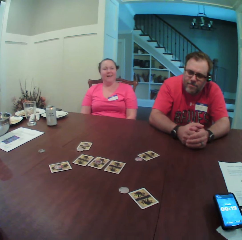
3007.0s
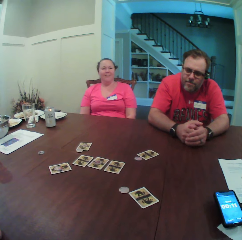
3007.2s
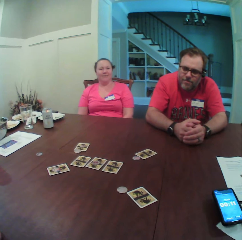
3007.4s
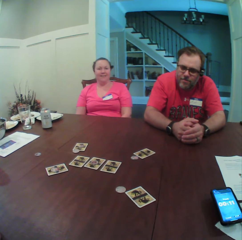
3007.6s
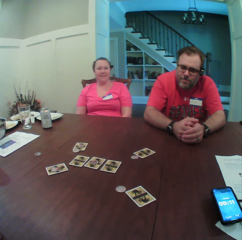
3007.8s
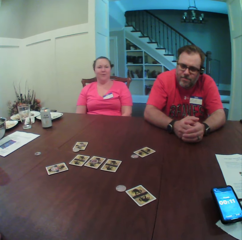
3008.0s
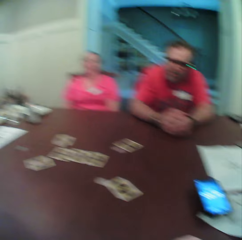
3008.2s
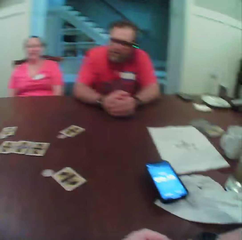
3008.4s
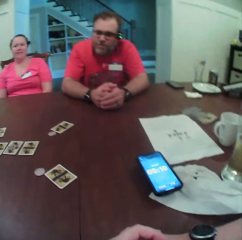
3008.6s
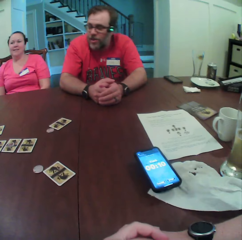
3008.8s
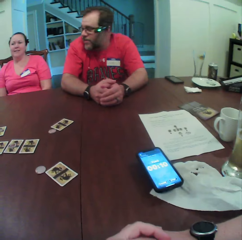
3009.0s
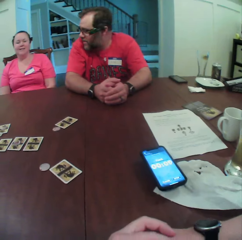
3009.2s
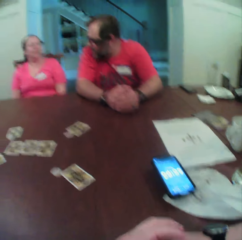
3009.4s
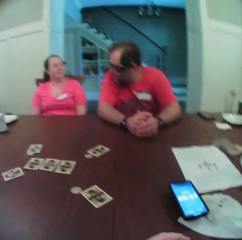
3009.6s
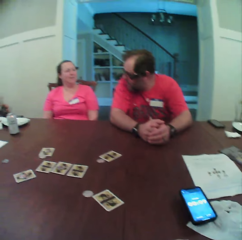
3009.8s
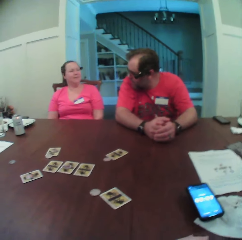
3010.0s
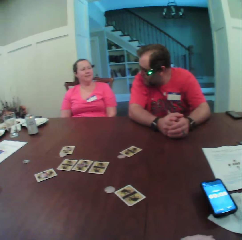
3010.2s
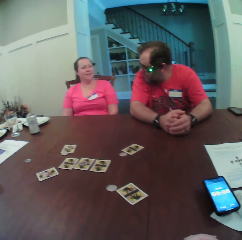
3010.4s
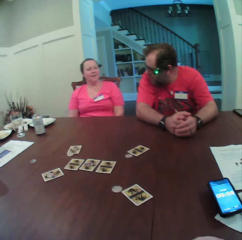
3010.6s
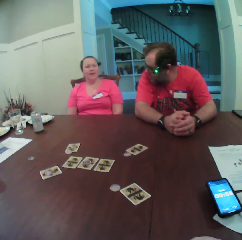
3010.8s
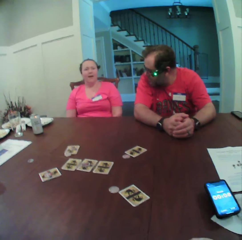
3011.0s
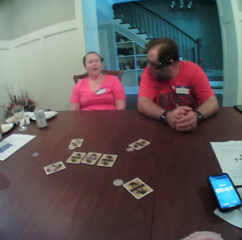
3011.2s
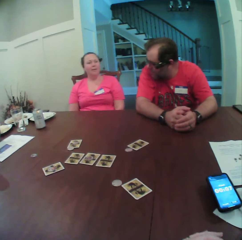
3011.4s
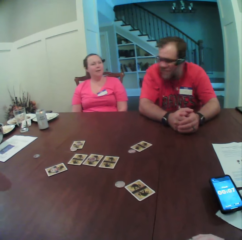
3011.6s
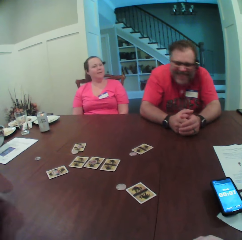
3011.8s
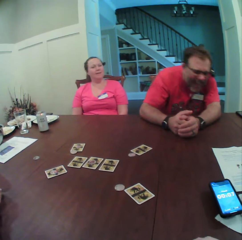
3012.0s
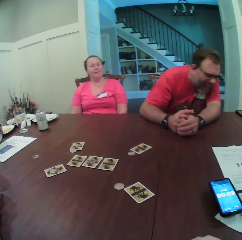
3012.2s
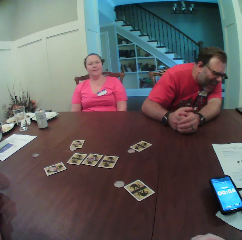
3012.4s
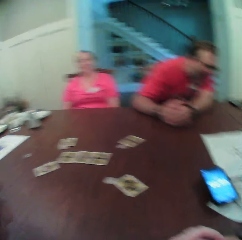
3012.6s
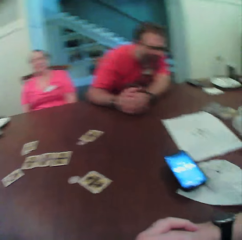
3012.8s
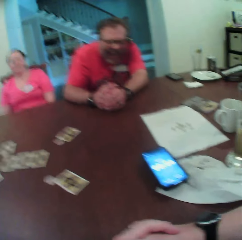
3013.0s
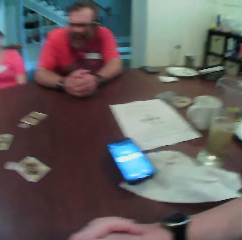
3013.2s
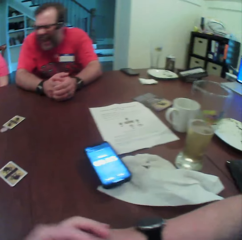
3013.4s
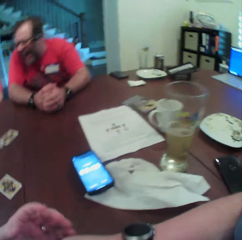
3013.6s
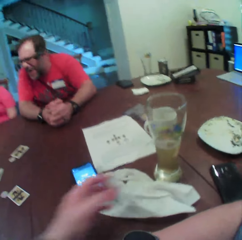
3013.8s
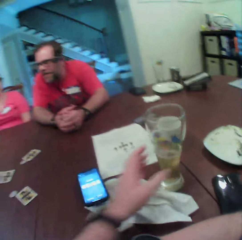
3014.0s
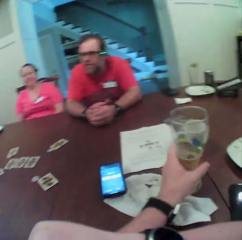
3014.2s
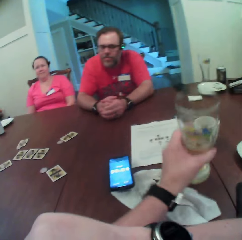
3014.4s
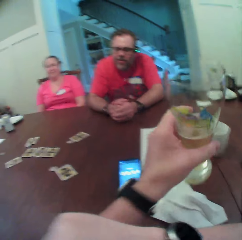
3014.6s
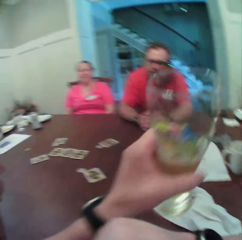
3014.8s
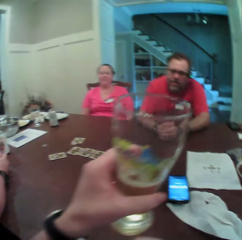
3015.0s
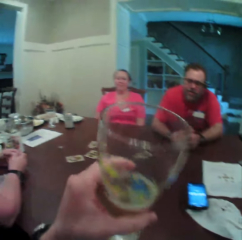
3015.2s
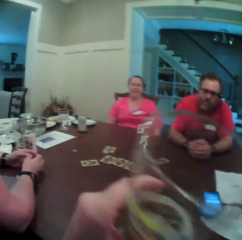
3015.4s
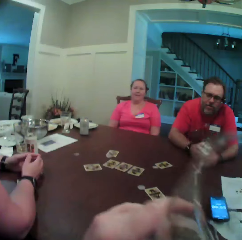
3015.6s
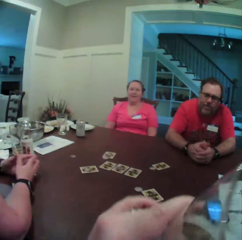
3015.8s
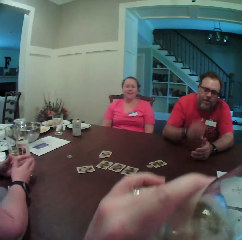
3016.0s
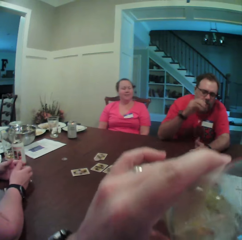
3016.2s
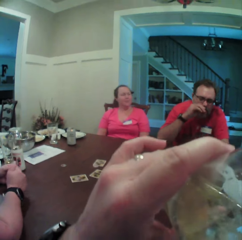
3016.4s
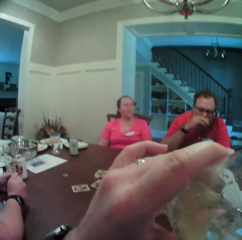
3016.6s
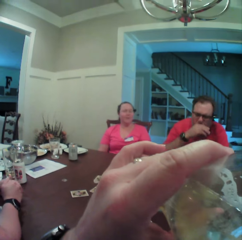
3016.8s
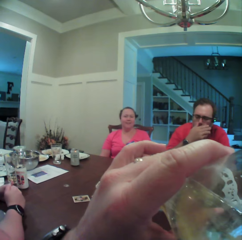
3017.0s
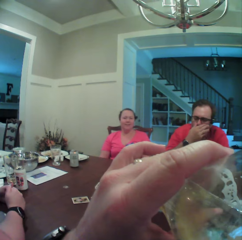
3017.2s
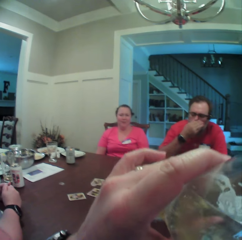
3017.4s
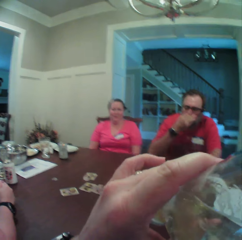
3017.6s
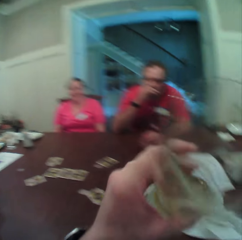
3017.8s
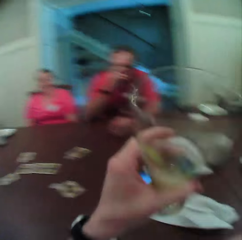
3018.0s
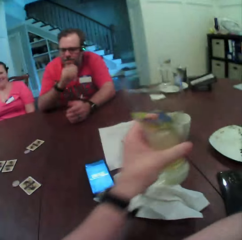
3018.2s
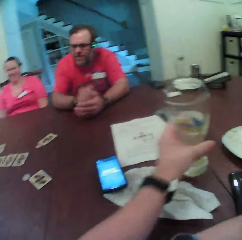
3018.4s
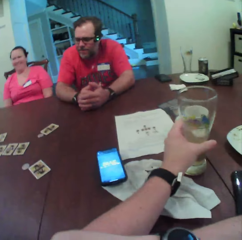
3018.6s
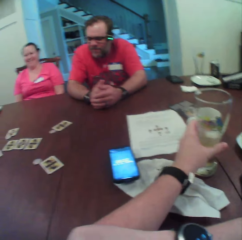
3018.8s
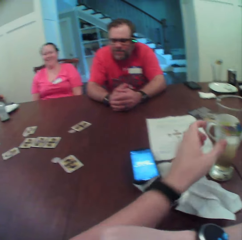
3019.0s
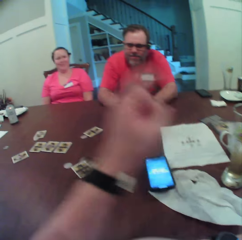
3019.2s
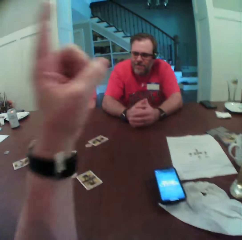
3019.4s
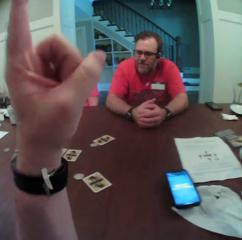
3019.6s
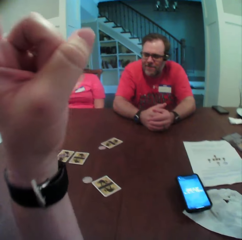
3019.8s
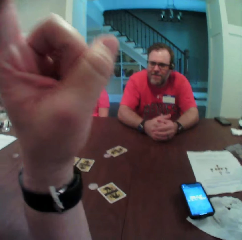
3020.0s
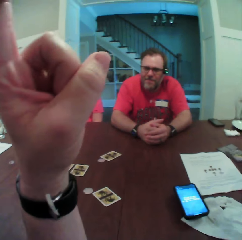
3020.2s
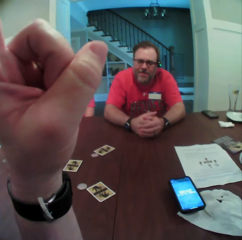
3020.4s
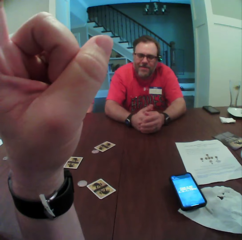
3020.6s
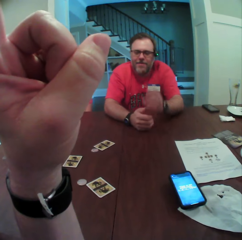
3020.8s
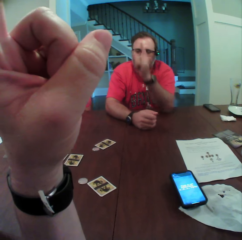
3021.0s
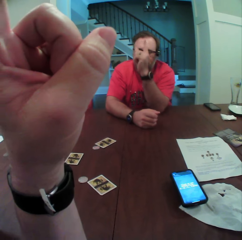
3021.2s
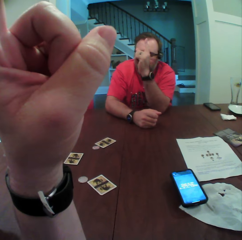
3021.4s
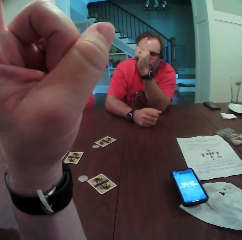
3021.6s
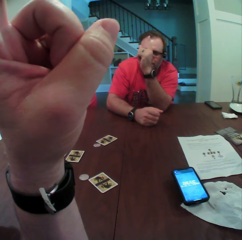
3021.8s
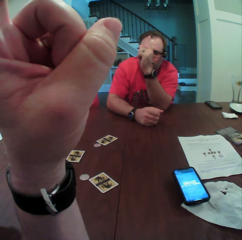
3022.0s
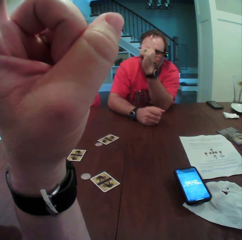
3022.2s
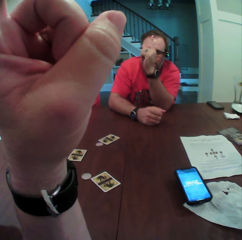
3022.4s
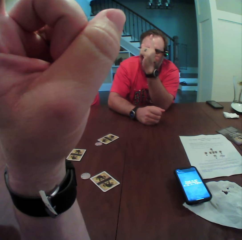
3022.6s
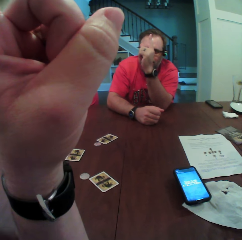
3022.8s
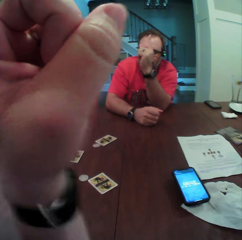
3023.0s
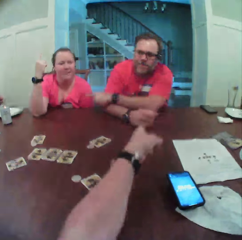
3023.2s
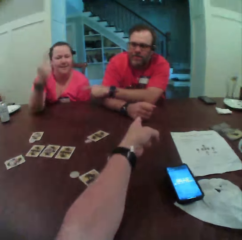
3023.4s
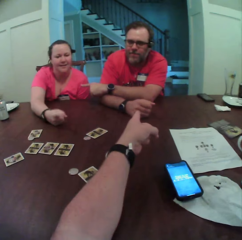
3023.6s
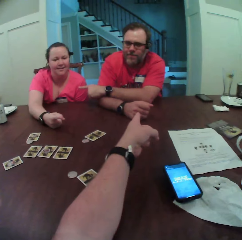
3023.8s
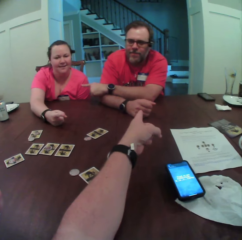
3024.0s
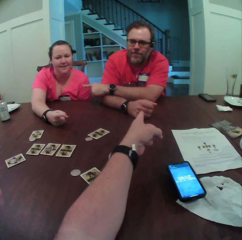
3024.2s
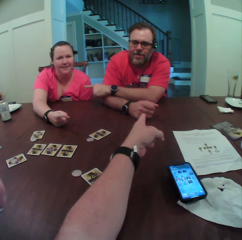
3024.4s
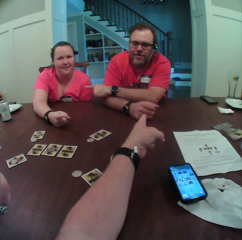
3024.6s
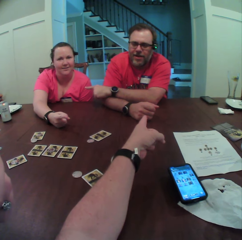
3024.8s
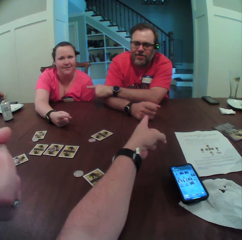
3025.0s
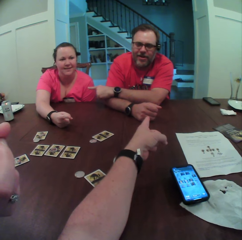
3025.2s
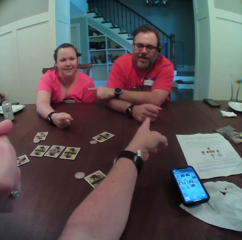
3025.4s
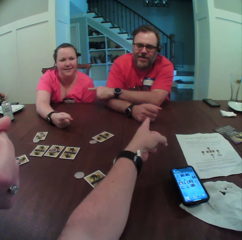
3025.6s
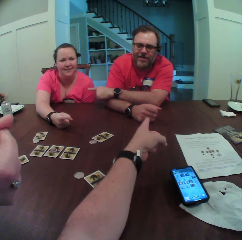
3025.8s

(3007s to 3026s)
The man turns towards the woman. The camera wearer picks up a cup on the table with his left hand. He sips from the cup in his left hand. The man touches his nose with his right hand. The man places his right hand on his left hand on the table. The camera wearer drops the cup on the table with his left hand. He points up and raises his left hand. The man raises his left hand. The camera wearer points his left hand towards the man. The man points his left hand towards the woman. The woman points her right hand towards the camera wearer.

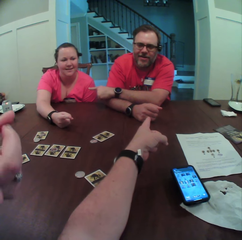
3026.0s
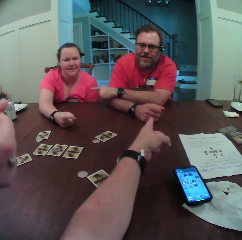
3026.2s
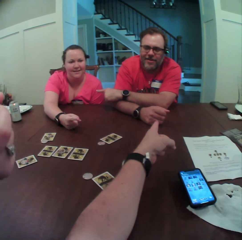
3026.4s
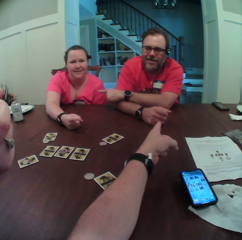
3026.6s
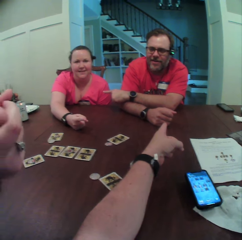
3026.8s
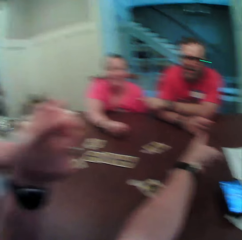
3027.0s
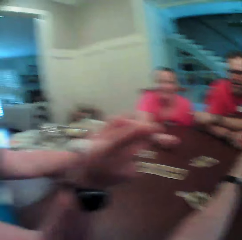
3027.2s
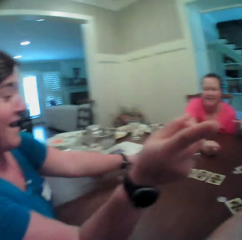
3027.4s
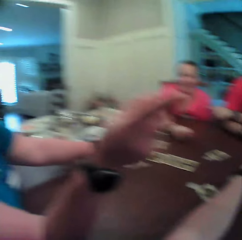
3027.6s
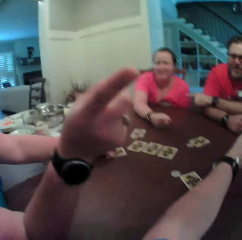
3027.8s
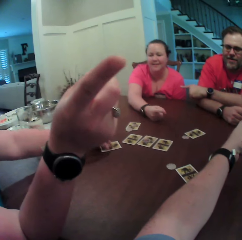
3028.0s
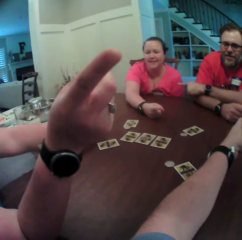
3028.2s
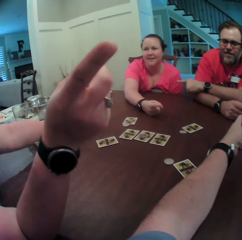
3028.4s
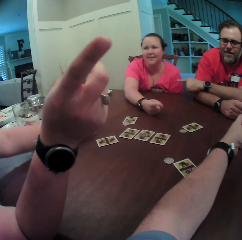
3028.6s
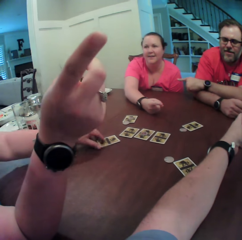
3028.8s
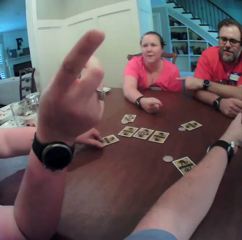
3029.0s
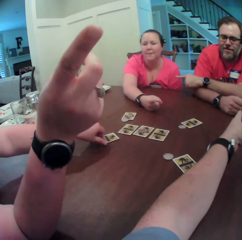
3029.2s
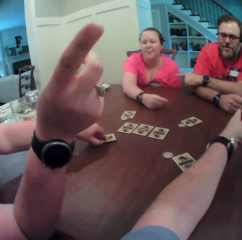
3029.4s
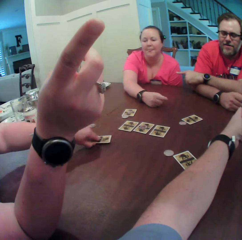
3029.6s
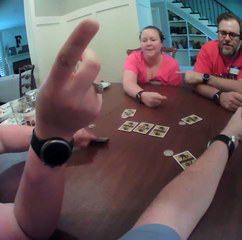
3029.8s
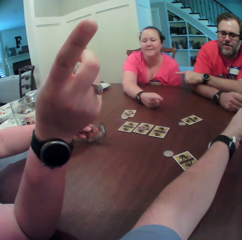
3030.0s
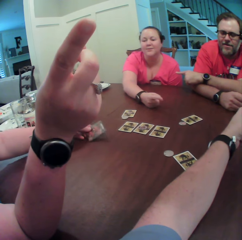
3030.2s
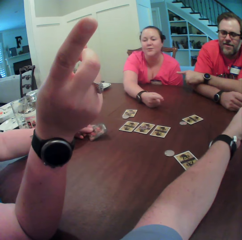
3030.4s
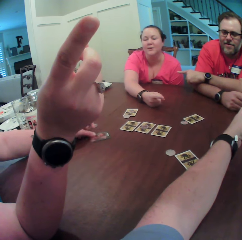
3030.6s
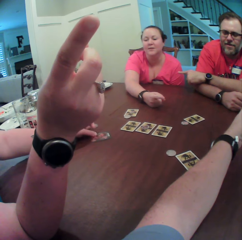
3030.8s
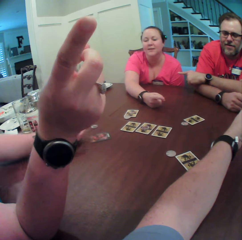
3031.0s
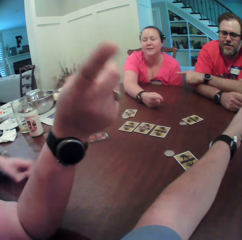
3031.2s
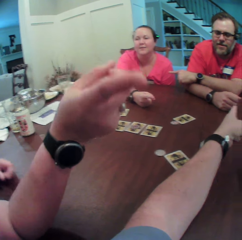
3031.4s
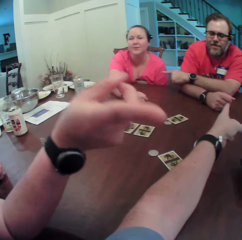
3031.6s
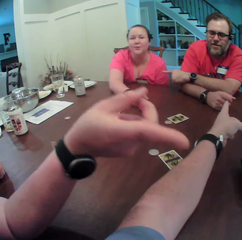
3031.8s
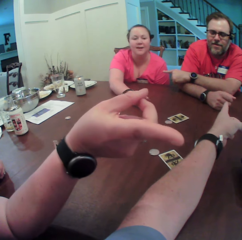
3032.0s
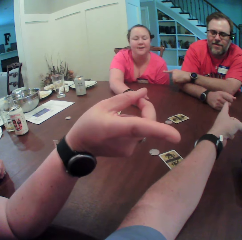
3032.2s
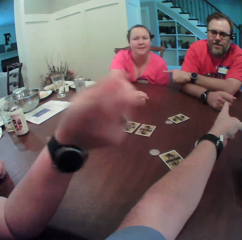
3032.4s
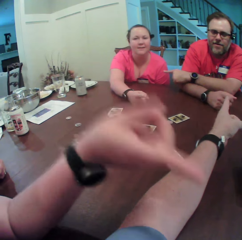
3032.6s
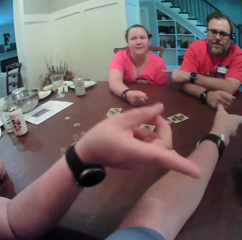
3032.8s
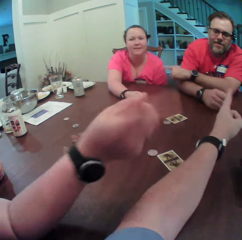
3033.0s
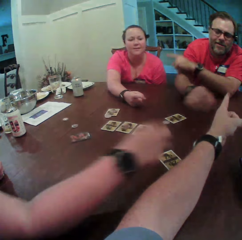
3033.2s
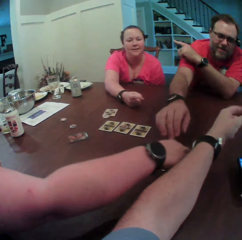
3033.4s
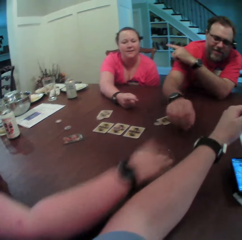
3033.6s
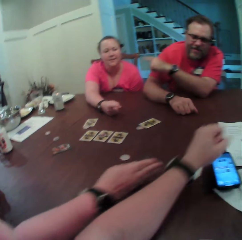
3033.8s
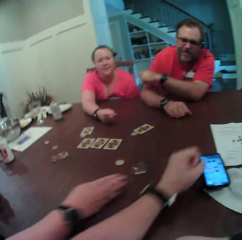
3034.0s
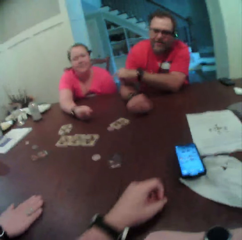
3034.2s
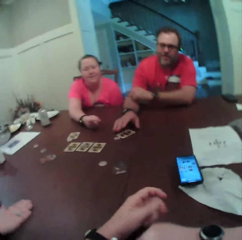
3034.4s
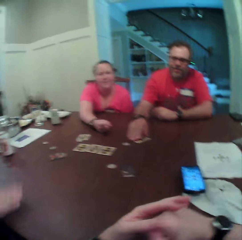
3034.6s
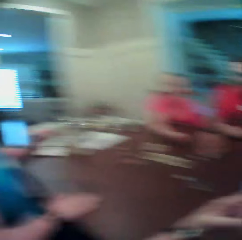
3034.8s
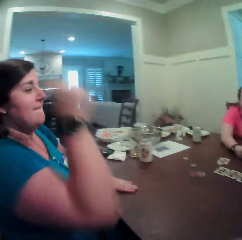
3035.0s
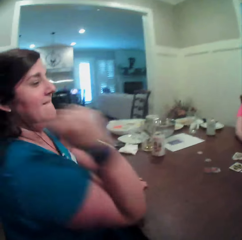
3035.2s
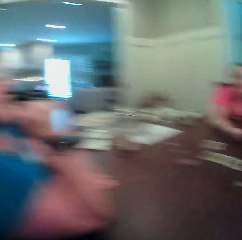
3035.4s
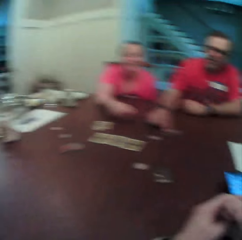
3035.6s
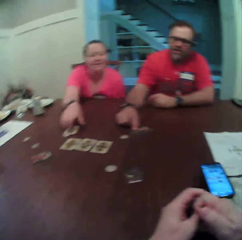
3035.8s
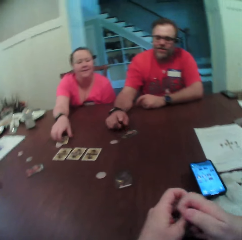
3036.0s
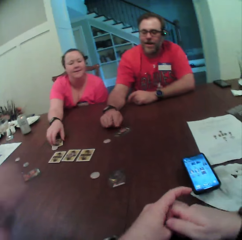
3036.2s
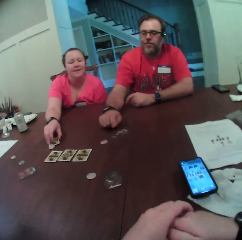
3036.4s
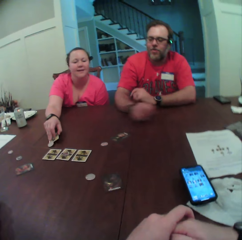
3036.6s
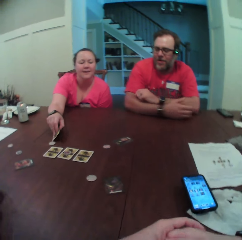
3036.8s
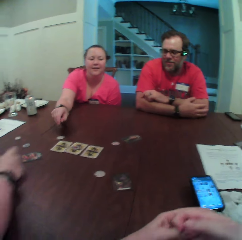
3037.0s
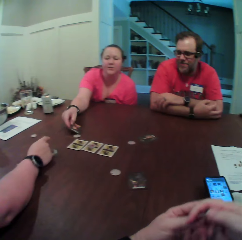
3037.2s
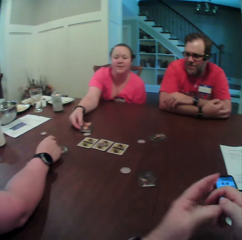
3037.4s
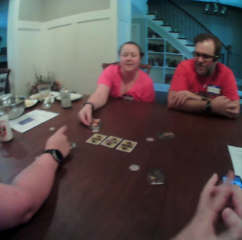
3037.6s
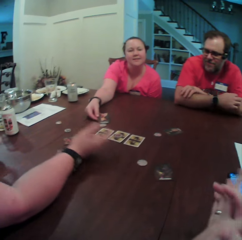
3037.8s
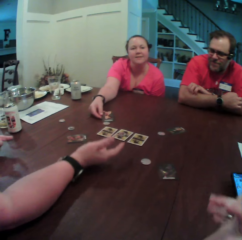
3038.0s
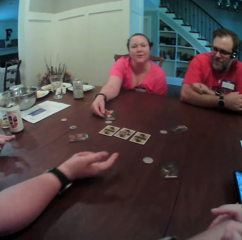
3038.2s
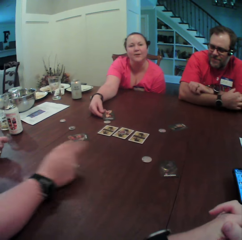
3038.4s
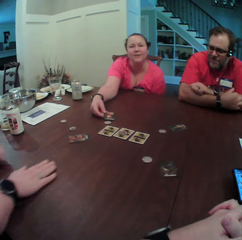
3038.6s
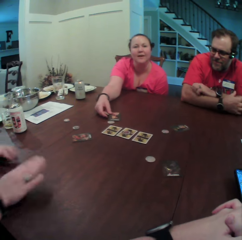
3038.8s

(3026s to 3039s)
The woman points towards the camera wearer. The woman flips a card on the table with her left hand. The woman withdraws her left hand from the card. The man stretches his right hand towards a card on the table. The woman flips the card on the table with her right hand. The man withdraws his right hand from the card. The camera wearer withdraws his left hand from the man. The woman withdraws her right hand from the card. The man touches a card on the table with his right hand. The camera wearer looks around. The woman places her right elbow on the table. The man taps the card on the table with his right hand. The woman points her right hand to the man. The man removes his right hand from the card on the table. The woman places her right hand on the table. Another woman flips a card on the table with her right hand. The first woman moves her right hand on the table. The other woman talks to the camera wearer.
